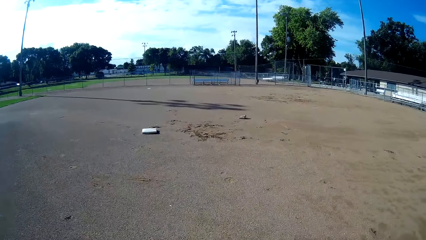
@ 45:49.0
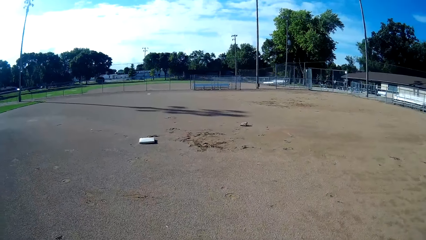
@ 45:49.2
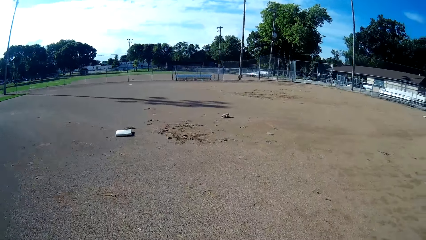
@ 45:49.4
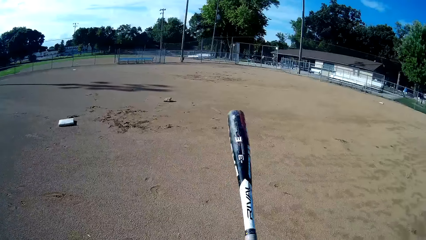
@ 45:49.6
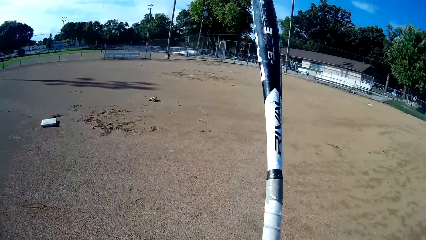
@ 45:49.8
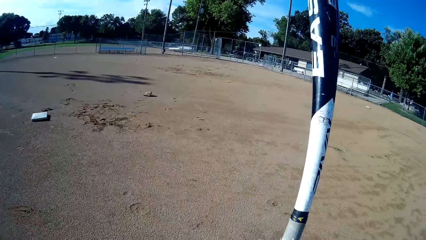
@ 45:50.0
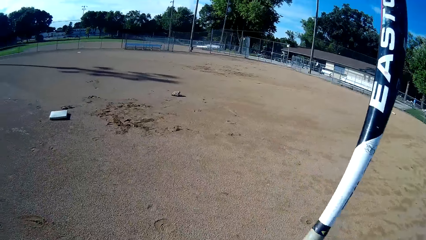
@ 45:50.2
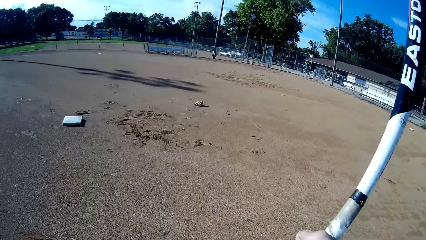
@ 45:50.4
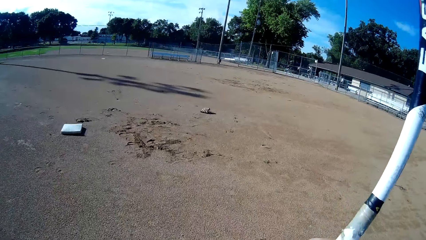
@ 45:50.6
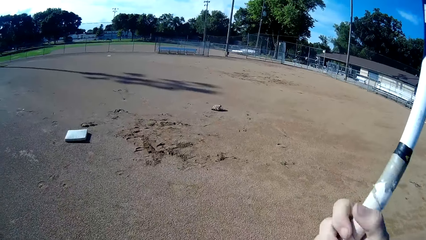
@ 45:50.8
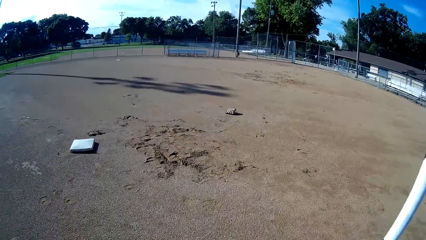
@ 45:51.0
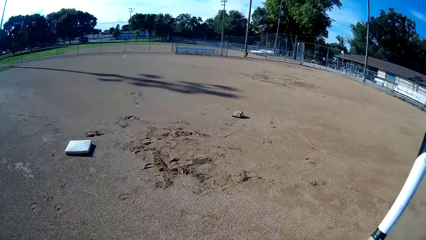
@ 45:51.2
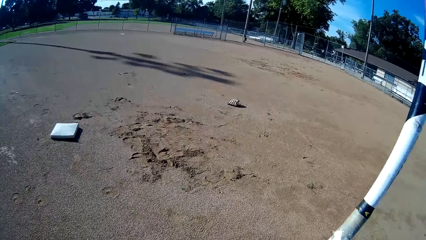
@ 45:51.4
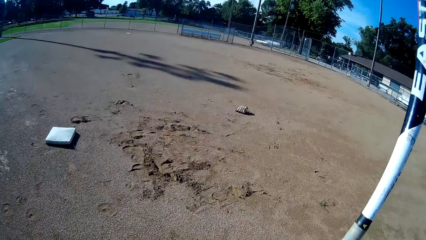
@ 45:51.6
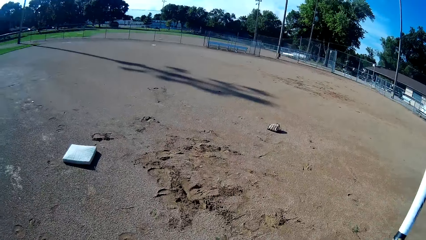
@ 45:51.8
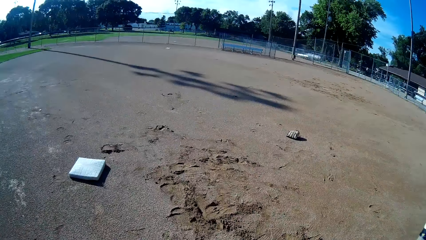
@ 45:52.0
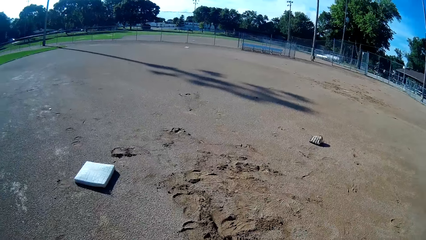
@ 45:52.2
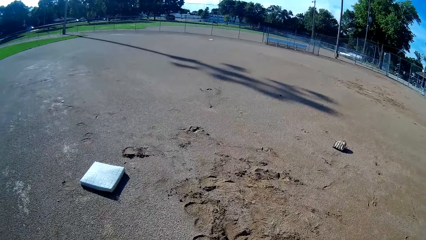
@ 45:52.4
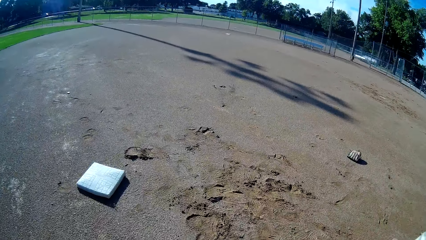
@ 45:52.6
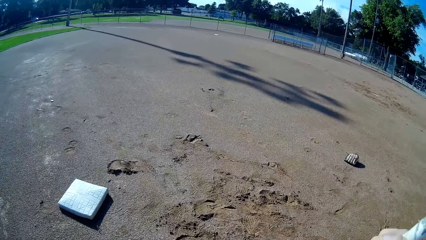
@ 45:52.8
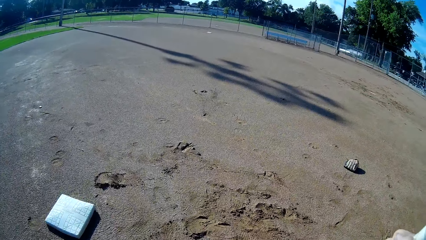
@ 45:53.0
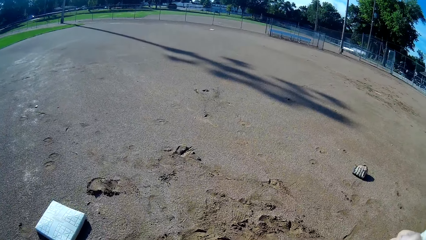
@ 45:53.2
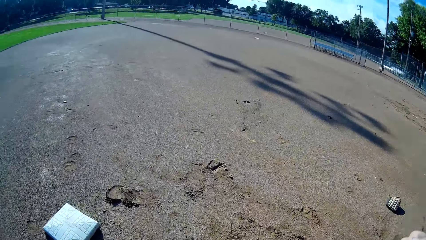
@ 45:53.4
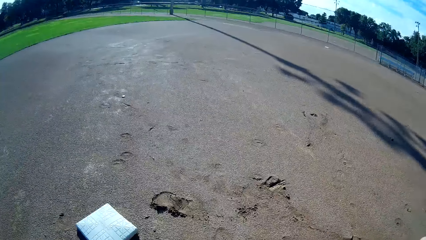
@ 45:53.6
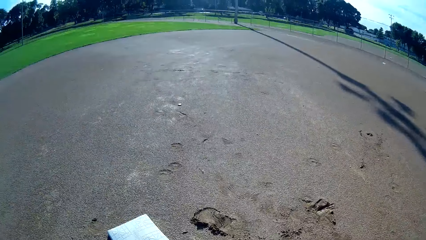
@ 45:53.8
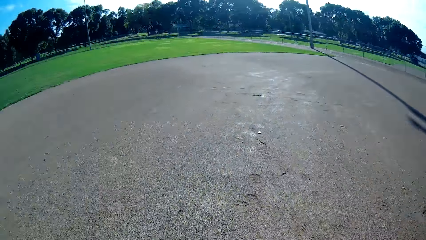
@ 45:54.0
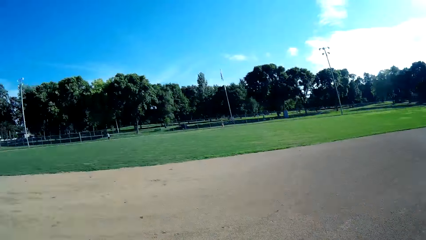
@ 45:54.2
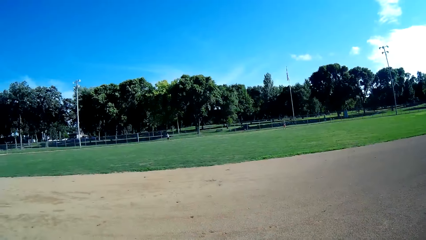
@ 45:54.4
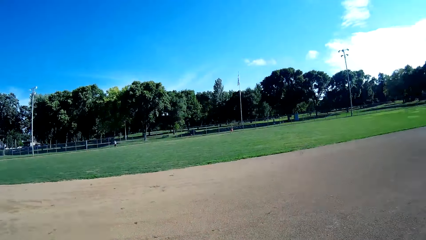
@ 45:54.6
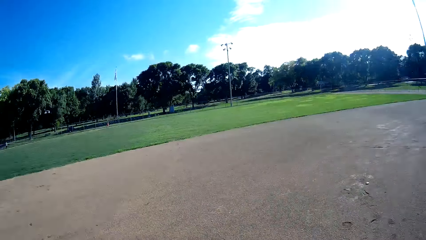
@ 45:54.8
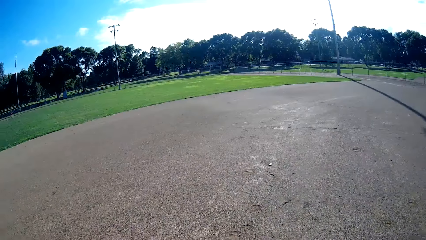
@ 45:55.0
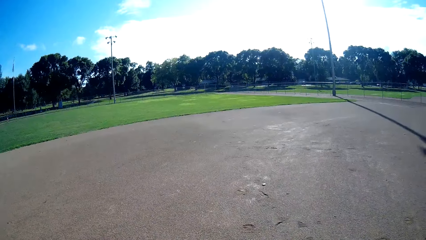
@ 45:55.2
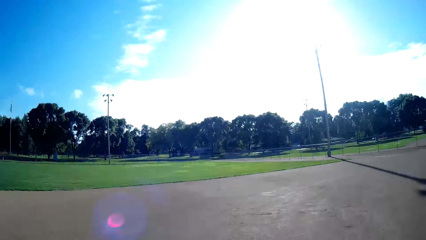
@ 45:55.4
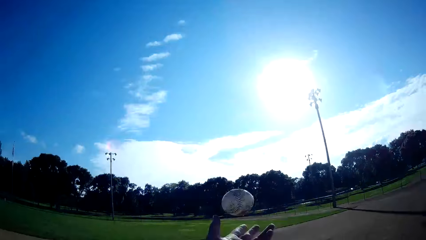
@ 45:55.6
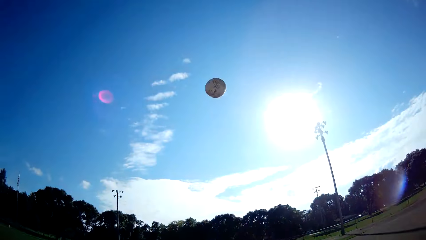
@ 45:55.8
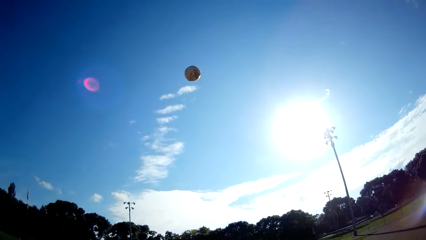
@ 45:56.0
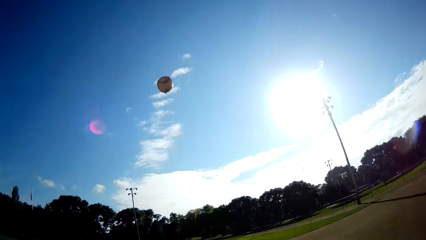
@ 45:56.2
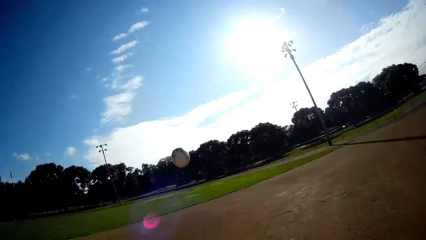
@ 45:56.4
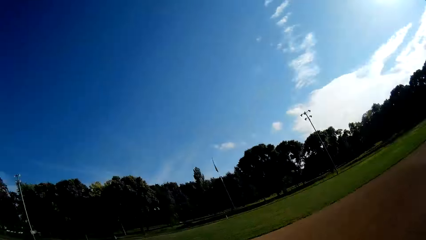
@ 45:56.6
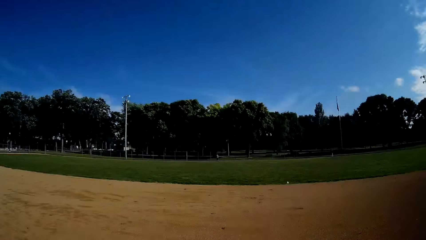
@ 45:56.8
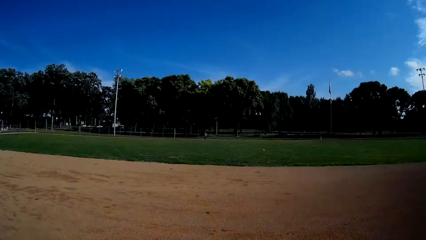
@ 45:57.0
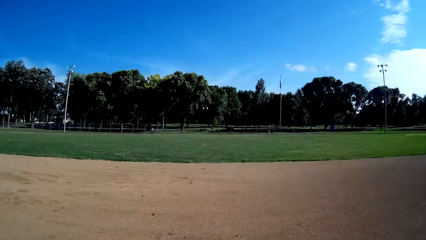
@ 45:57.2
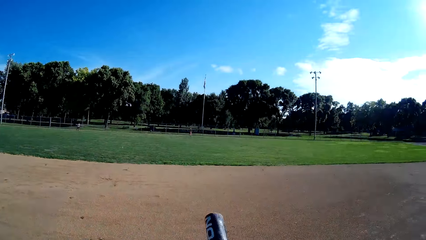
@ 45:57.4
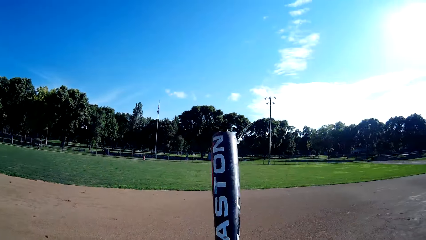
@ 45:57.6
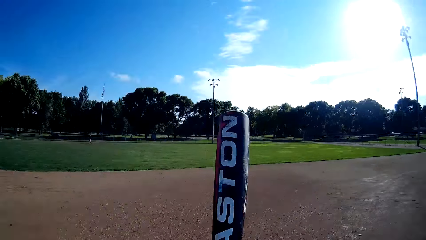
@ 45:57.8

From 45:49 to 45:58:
The camera wearer lifts up the baseball bat. They throw the ball in the air again. They hit the ball with the baseball bat again. They raise the baseball bat again.

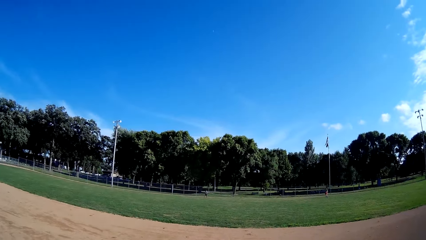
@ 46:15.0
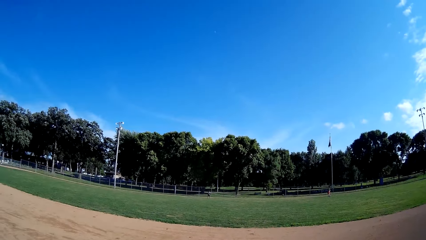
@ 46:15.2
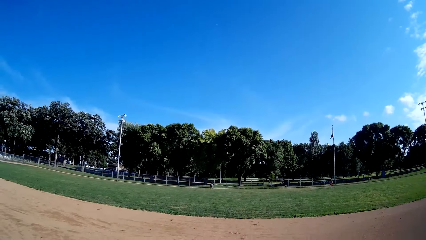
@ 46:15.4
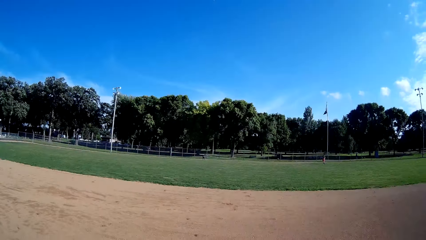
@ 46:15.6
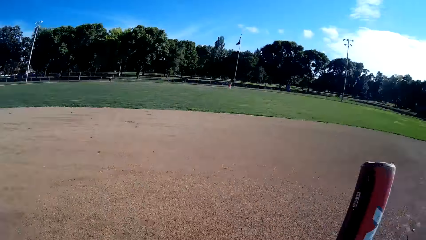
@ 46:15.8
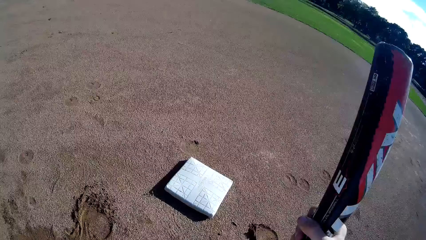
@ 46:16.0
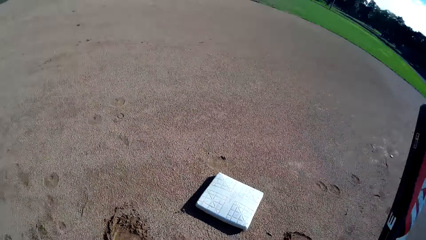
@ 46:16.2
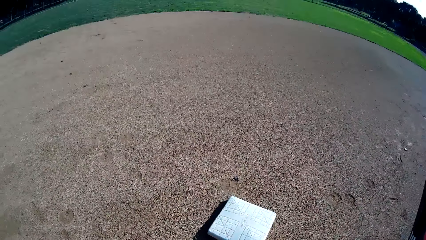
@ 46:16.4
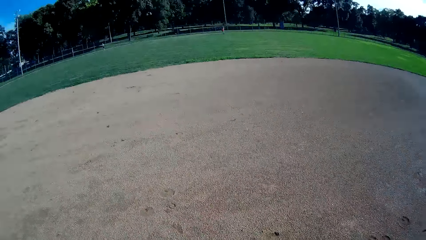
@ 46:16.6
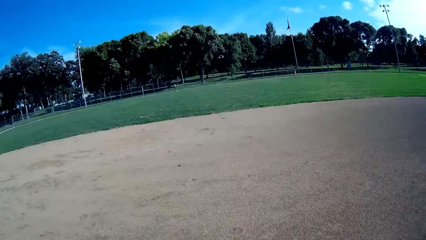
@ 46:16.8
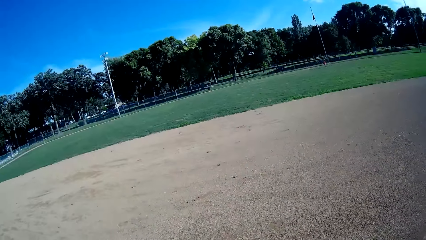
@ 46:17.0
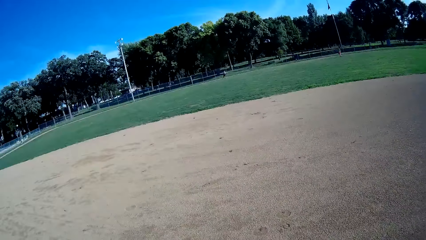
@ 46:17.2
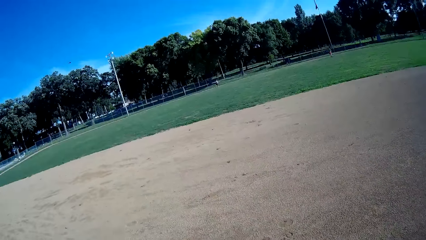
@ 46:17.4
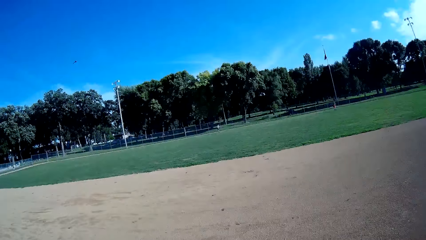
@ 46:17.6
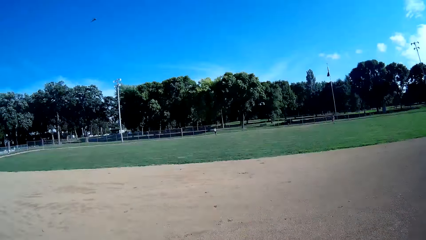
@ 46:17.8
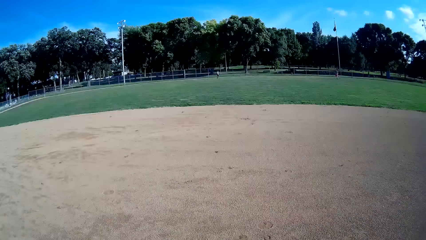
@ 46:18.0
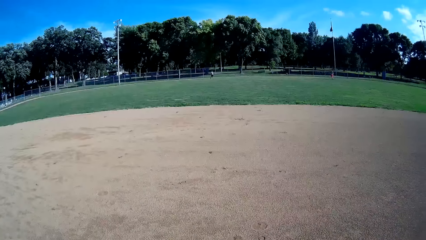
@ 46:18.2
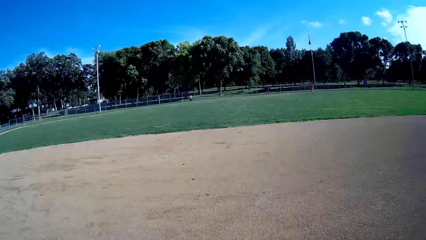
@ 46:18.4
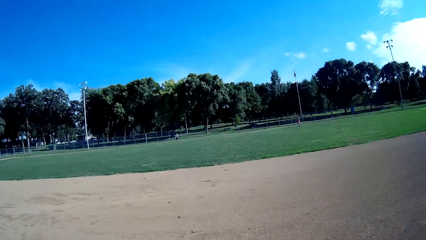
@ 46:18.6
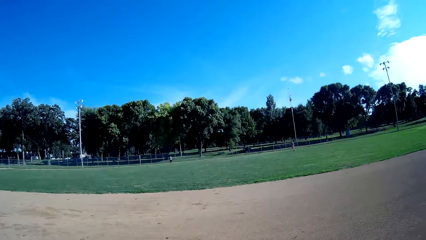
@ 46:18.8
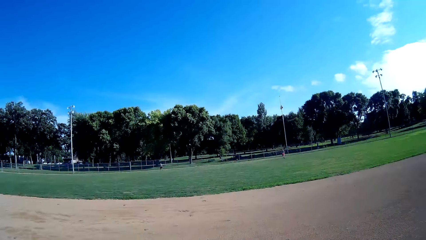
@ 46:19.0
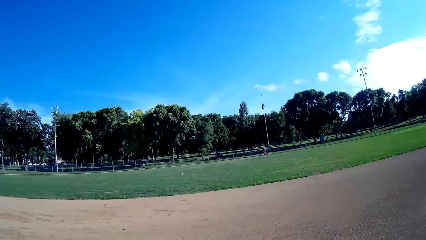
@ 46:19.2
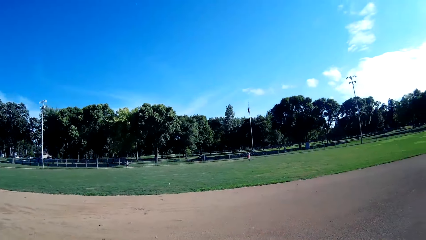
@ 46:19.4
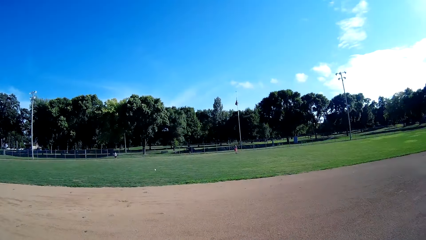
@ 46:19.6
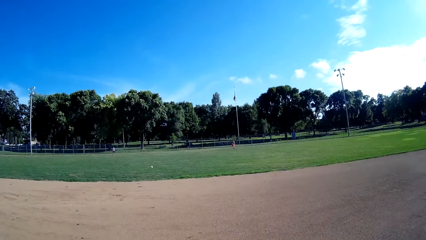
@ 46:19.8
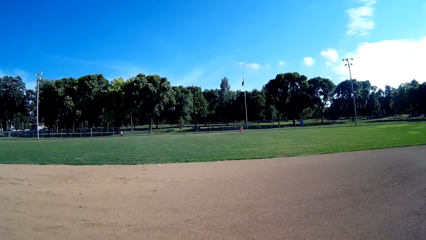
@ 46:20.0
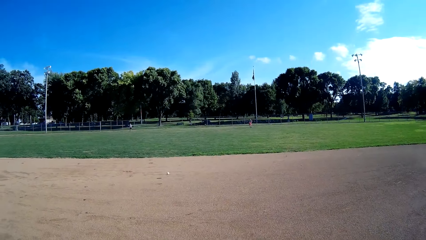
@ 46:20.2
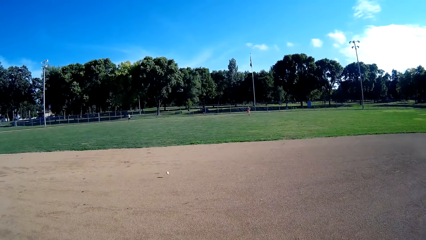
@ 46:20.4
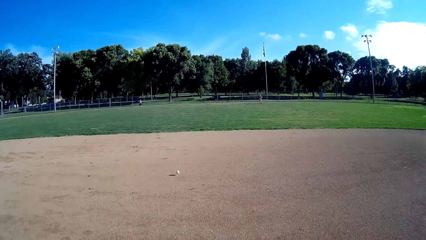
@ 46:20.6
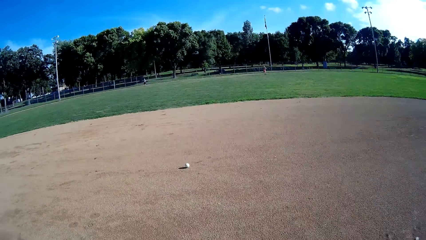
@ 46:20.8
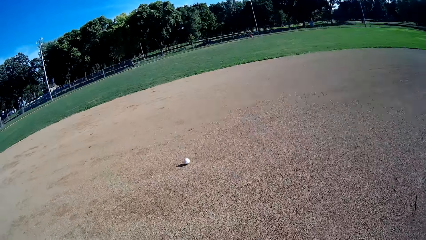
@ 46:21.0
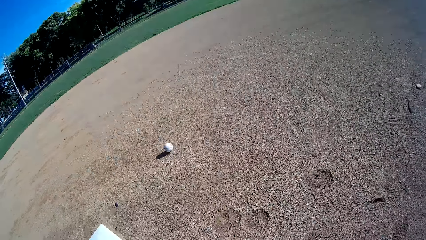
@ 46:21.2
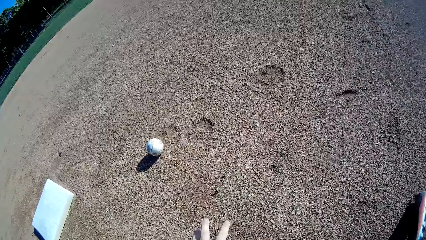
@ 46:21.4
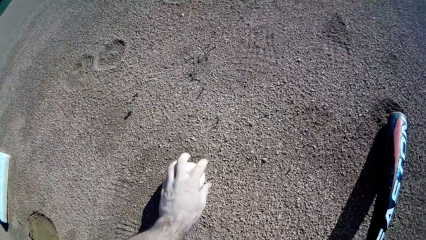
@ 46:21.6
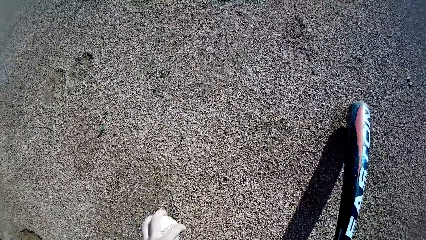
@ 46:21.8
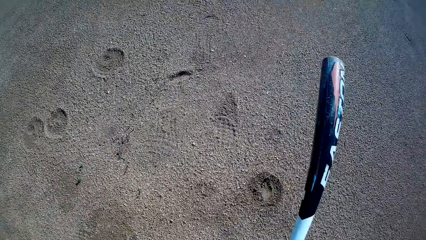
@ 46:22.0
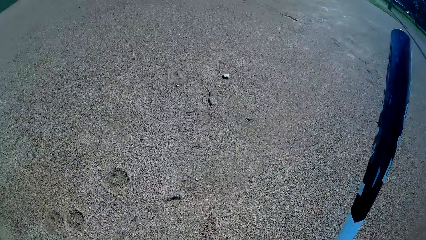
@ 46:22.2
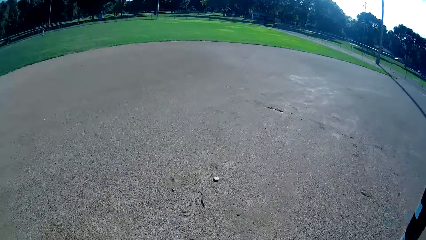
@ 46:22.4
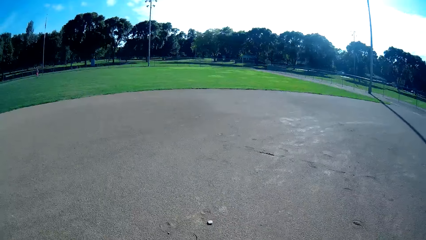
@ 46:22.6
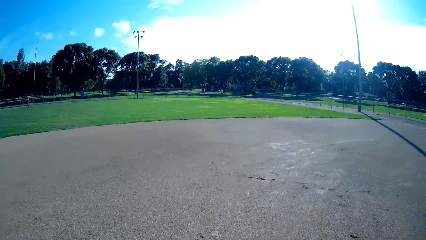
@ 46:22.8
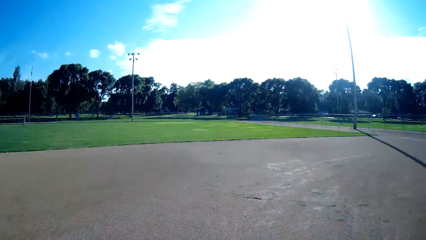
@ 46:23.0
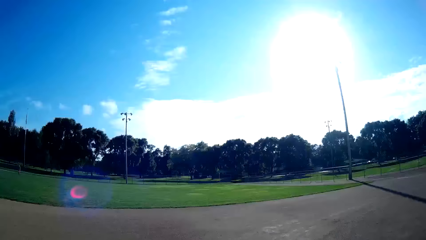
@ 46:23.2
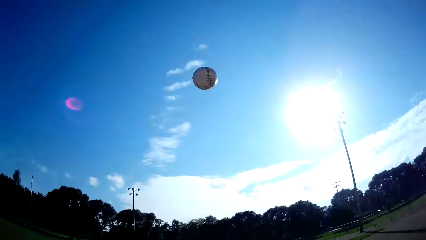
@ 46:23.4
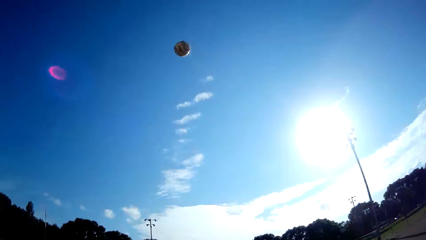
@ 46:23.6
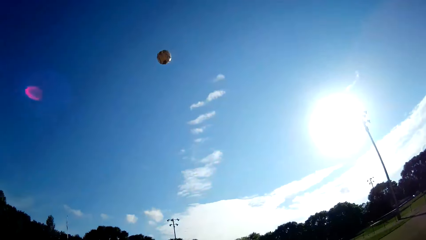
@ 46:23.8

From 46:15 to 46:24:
The camera wearer looks at the baseball base. The man throws the ball towards the camera wearer. The camera wearer picks up the ball from the ground again. They throw the ball in the air again.
